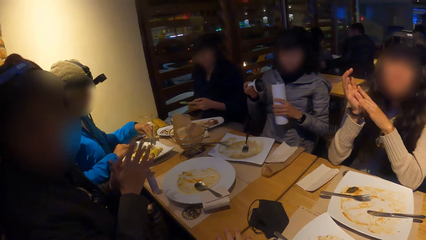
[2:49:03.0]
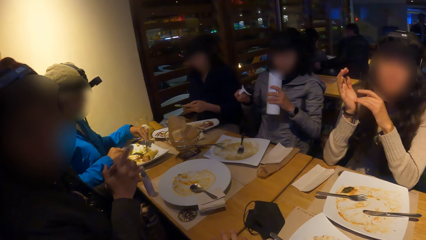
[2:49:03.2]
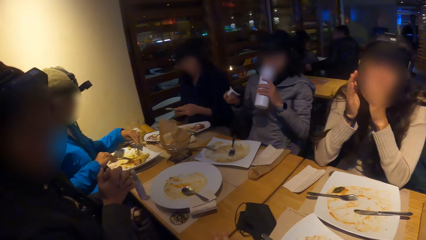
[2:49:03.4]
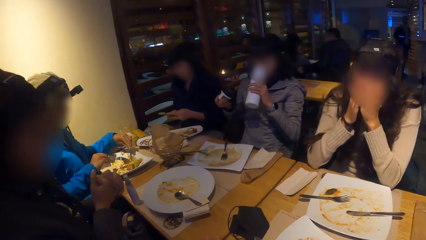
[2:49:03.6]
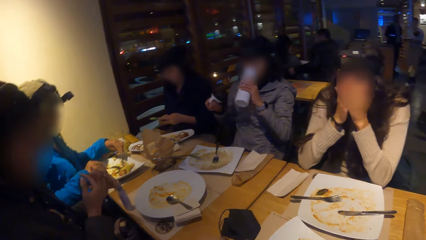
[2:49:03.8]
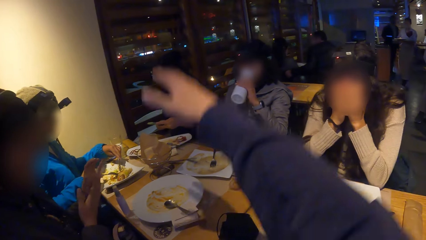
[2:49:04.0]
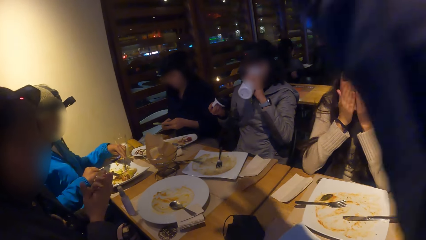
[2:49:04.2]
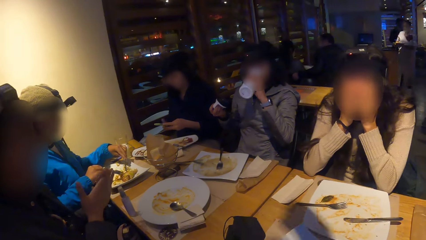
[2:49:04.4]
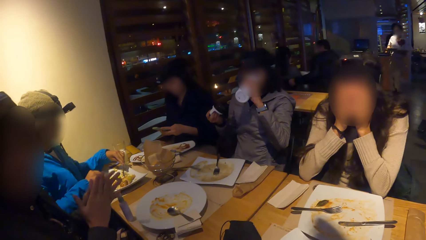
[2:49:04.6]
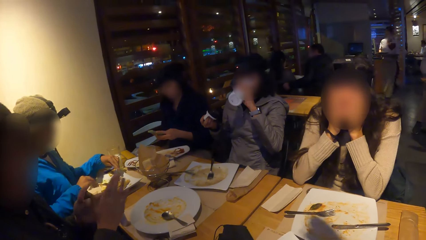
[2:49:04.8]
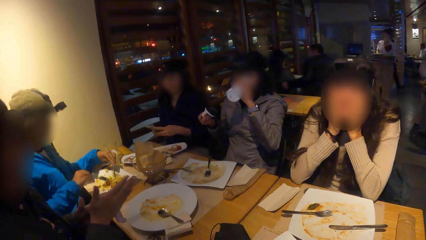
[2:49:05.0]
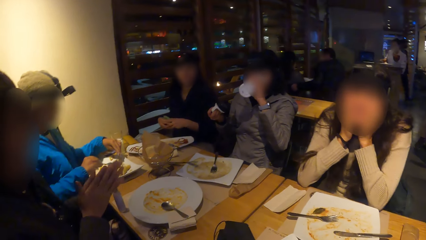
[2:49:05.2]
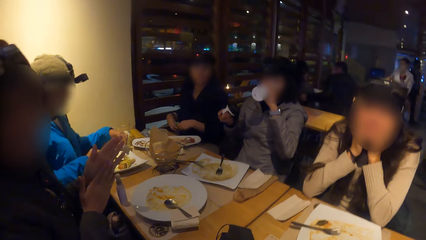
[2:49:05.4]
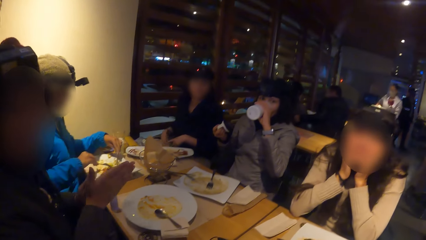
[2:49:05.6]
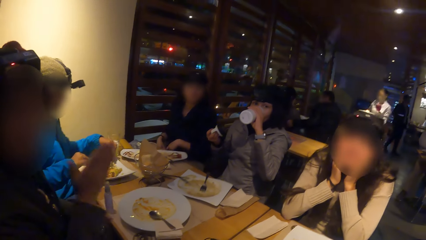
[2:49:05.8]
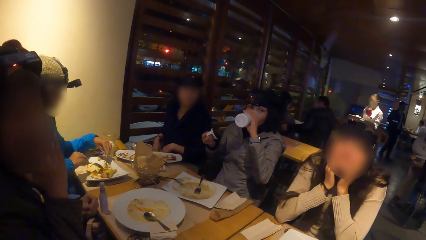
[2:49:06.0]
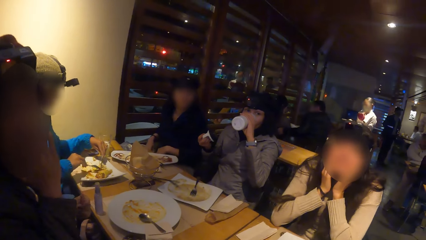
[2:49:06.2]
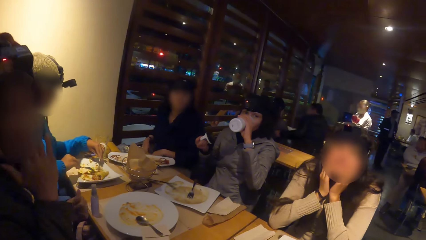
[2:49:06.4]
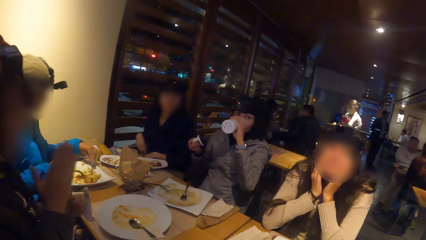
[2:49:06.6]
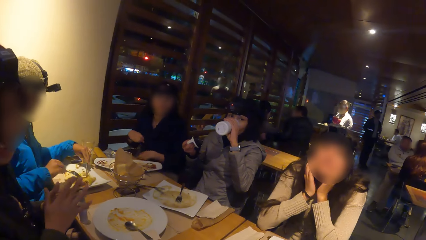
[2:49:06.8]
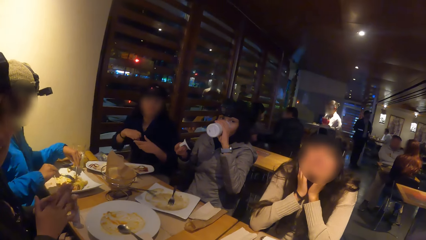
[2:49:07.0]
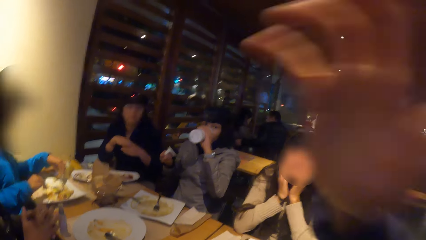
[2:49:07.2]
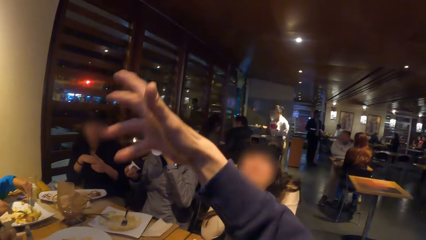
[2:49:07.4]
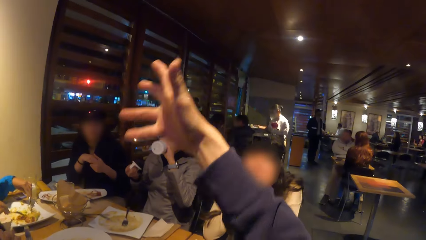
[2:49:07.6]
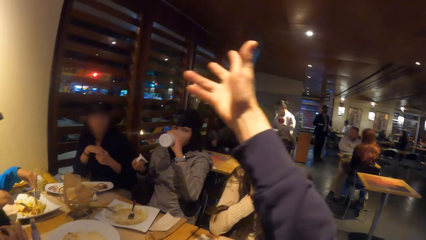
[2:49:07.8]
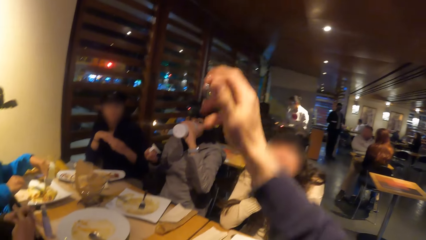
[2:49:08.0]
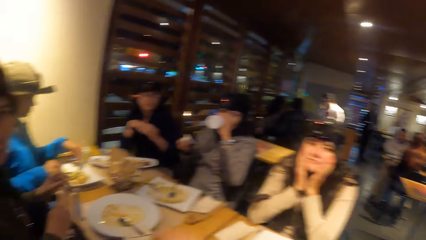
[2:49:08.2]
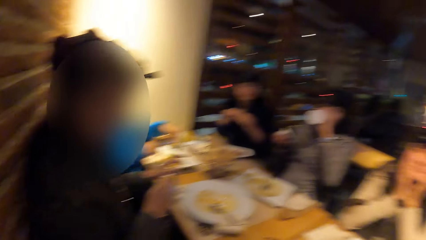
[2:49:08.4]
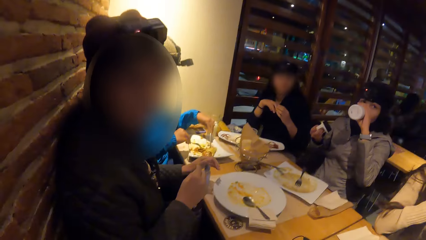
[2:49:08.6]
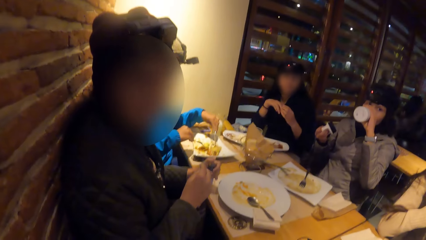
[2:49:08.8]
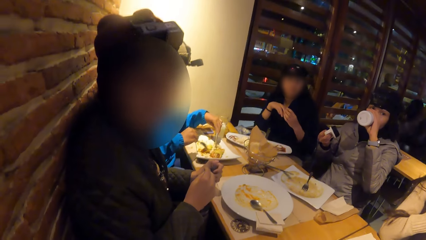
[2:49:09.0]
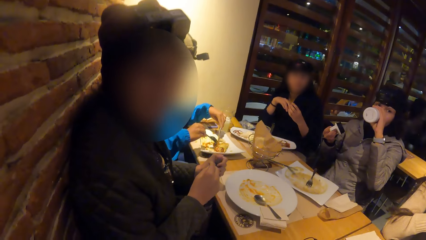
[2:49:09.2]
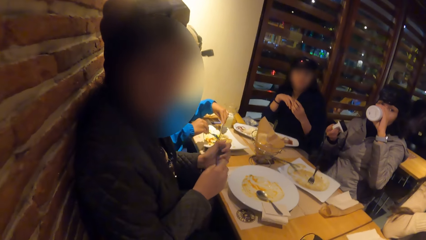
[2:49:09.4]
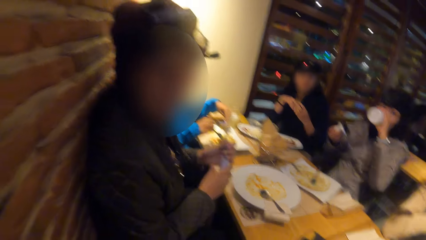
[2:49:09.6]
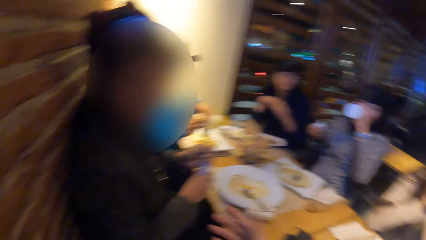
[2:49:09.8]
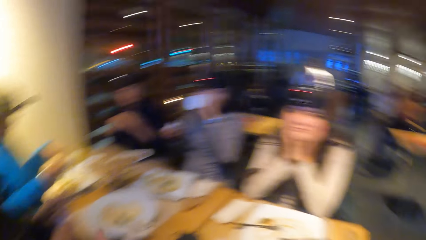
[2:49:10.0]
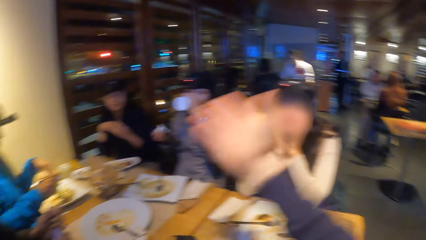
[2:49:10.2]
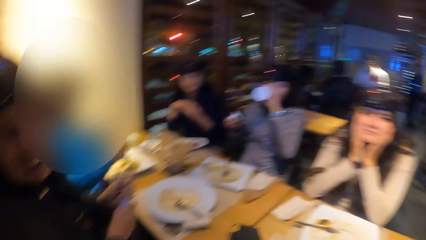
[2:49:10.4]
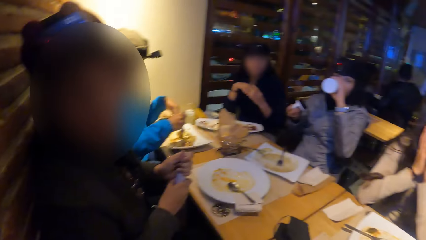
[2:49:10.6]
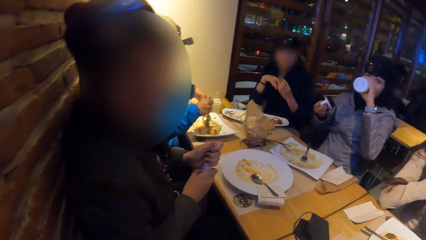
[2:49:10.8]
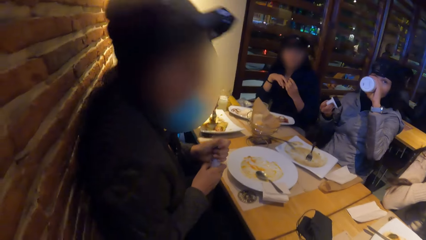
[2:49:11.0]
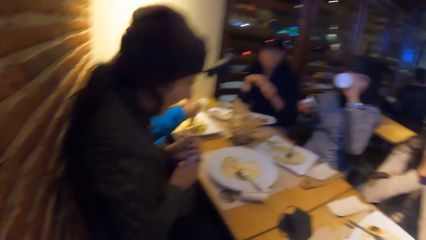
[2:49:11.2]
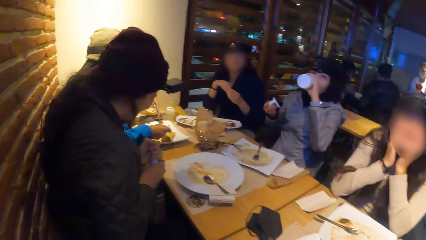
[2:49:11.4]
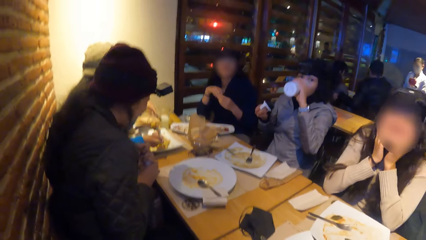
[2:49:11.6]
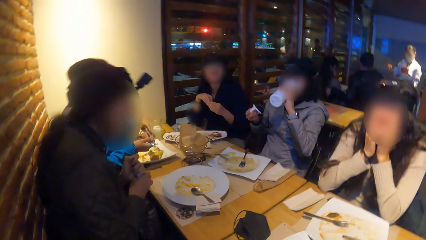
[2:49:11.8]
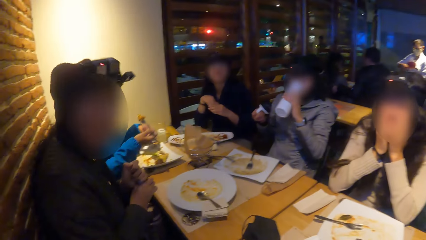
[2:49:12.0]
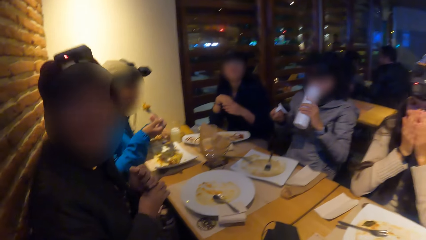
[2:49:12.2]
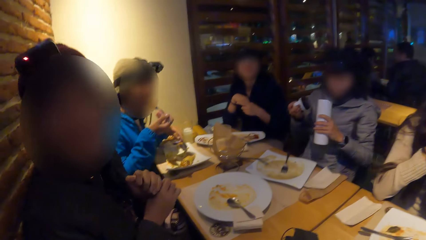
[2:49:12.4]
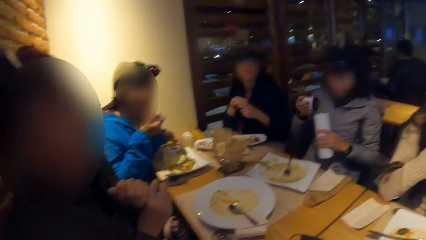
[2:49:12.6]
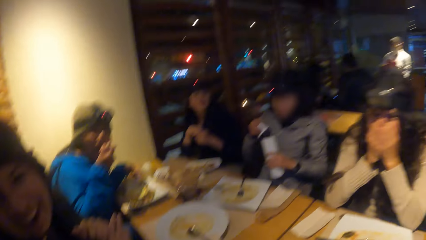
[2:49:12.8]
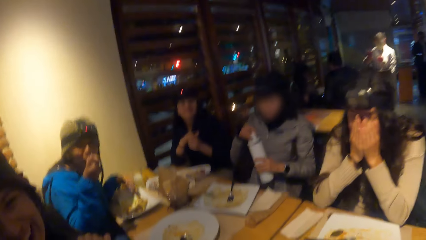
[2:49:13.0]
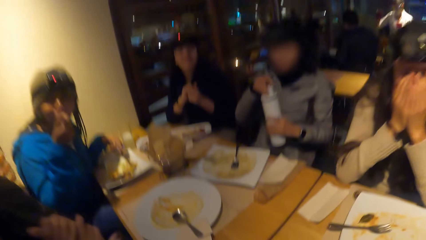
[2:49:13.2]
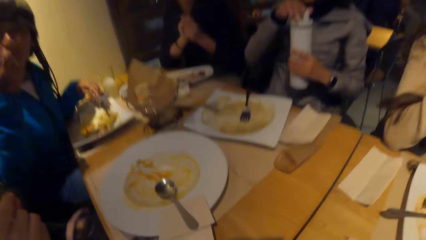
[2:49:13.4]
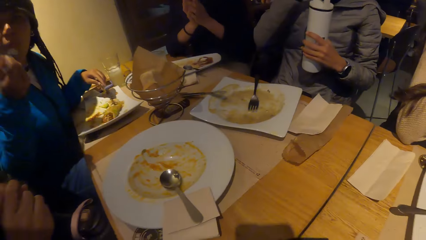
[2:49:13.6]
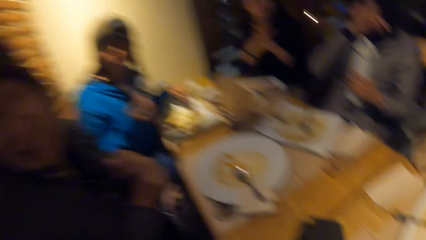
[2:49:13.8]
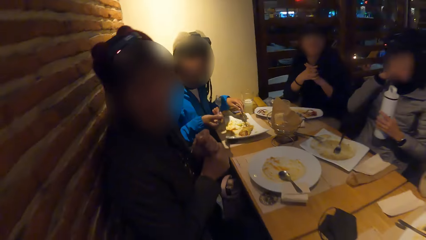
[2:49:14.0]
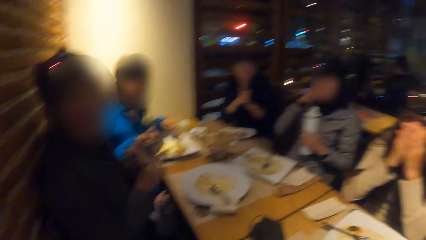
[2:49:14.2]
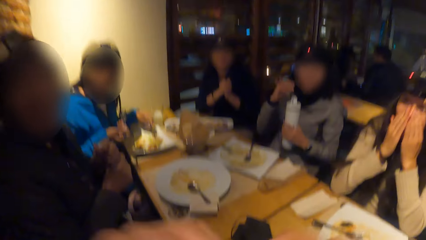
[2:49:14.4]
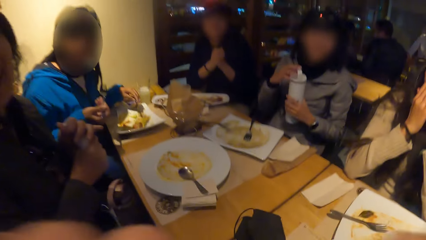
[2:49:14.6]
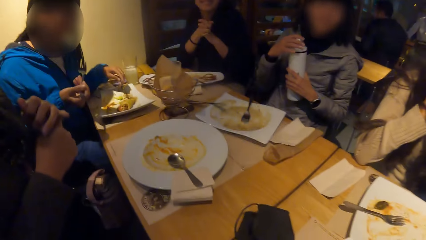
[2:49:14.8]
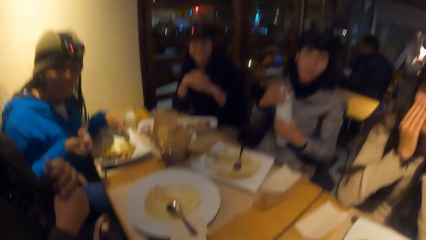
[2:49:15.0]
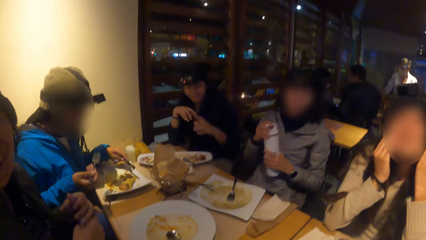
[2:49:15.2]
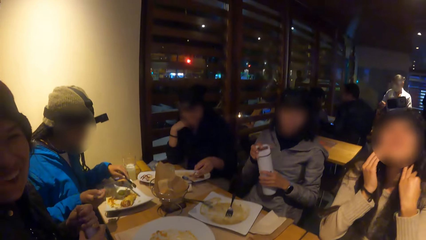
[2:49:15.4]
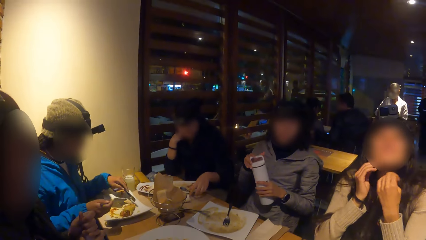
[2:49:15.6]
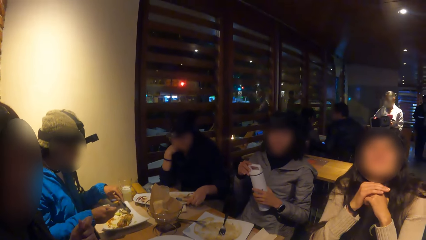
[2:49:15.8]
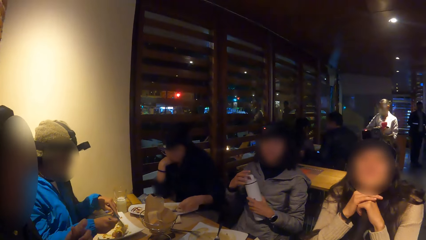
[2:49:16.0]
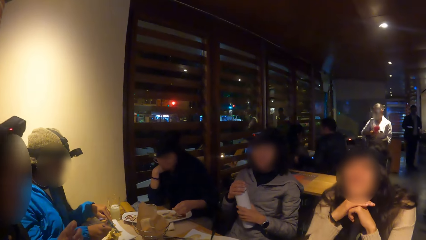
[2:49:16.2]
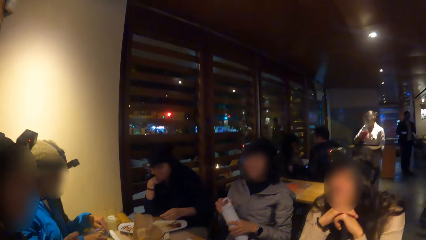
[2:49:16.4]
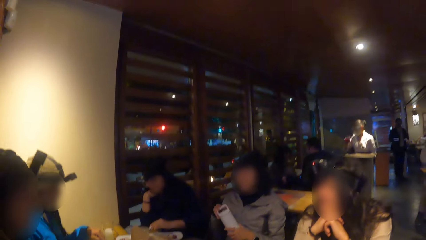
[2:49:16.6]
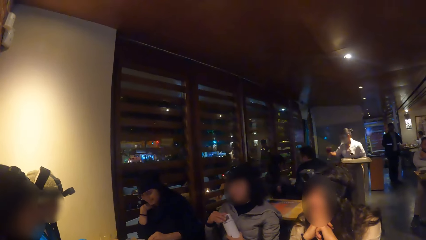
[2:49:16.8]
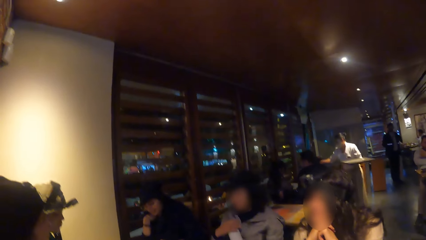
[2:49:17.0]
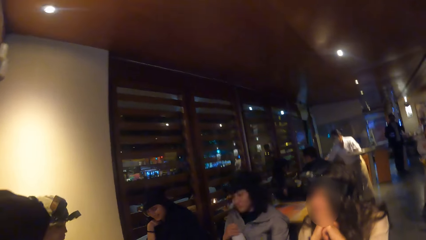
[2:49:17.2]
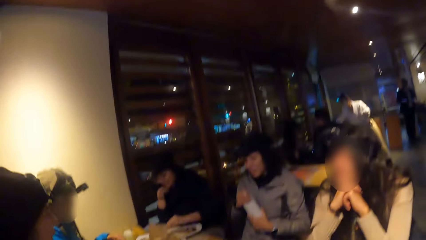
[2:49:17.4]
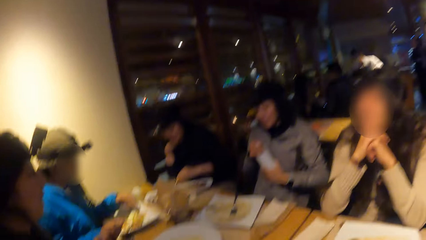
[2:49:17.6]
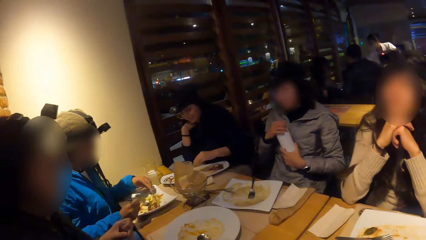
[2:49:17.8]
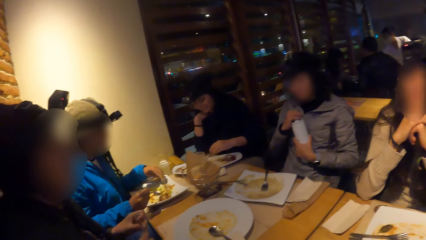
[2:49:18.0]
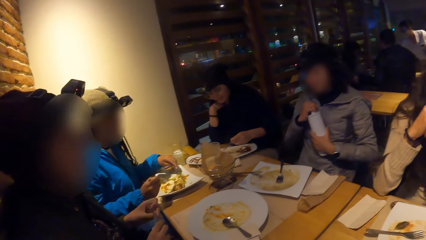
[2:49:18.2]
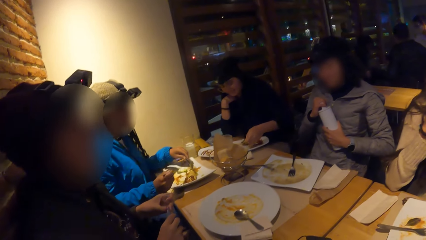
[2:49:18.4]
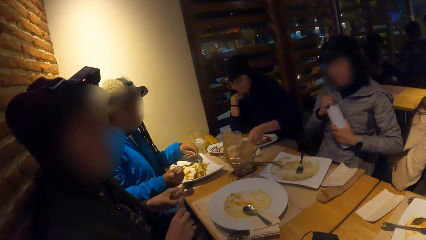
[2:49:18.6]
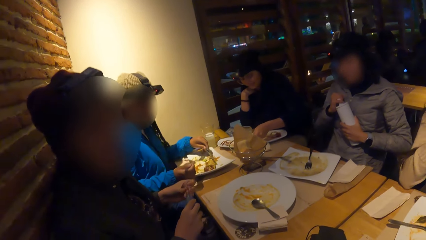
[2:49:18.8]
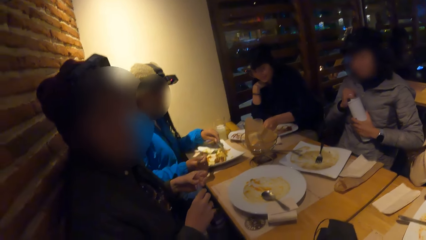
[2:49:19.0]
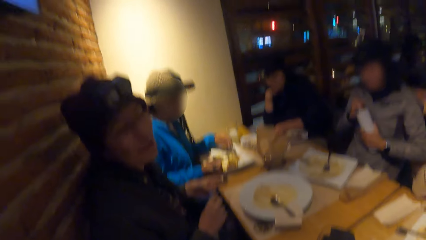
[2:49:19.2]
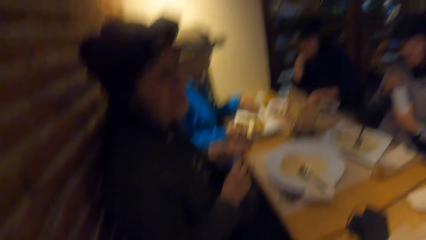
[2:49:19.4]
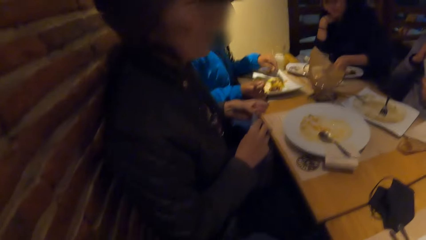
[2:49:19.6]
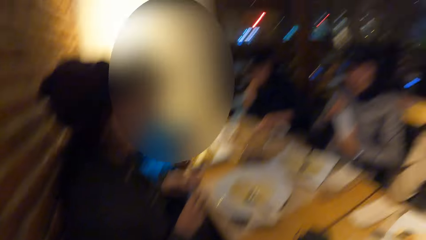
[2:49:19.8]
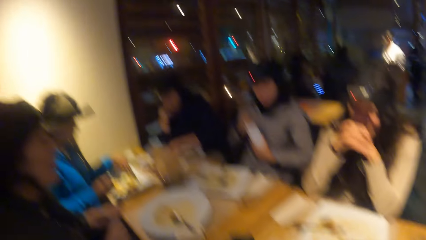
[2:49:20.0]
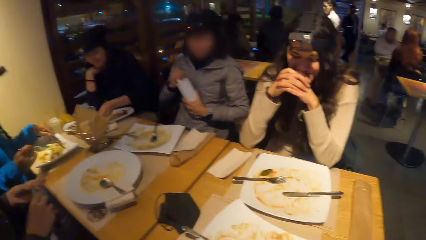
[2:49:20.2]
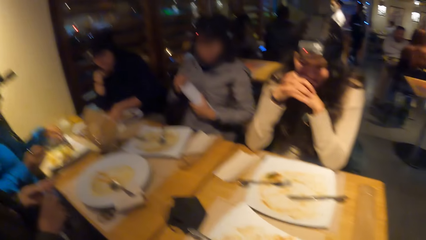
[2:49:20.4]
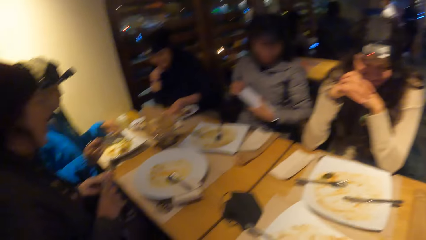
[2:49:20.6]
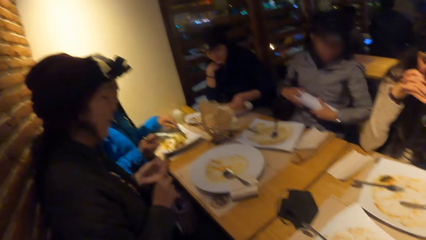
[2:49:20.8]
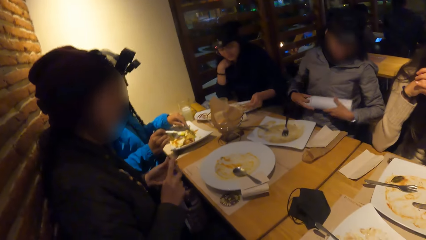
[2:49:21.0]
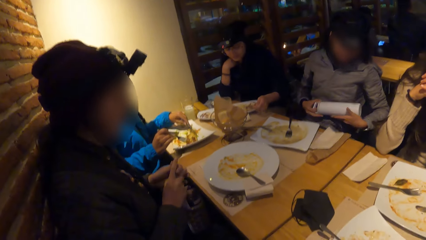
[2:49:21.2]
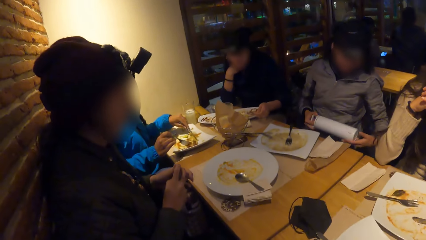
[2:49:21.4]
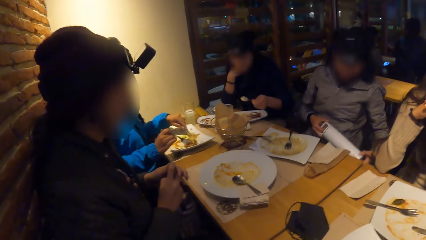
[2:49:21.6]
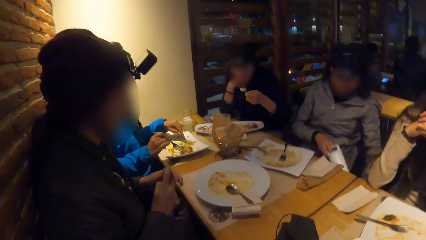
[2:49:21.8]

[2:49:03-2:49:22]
The camera wearer moves his hand. A woman drinks from the bottle in her left hand. Another woman rubs her hands. A third woman scoops the meal from the plate with the fork in her right hand. The camera wearer stares around. The second woman touches her face with her right hand. The camera wearer moves his hand. The third woman eats the meal with the fork in her right hand. The camera wearer stares around. The first woman covers the bottle in her left hand with the cover in her right hand. A fourth woman scoops the meal from the plate with the fork in her right hand.
